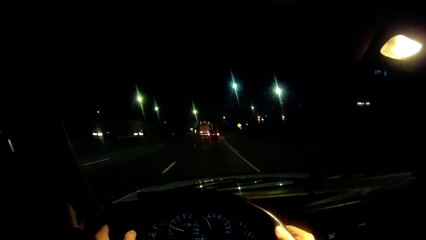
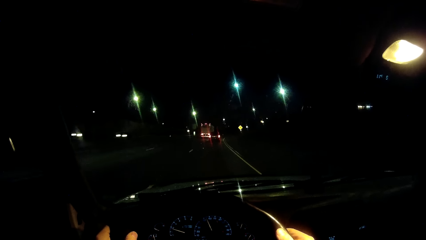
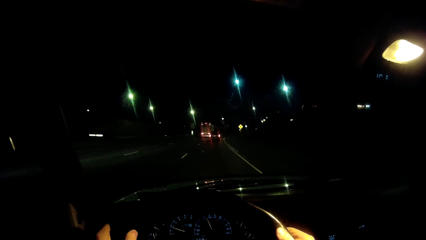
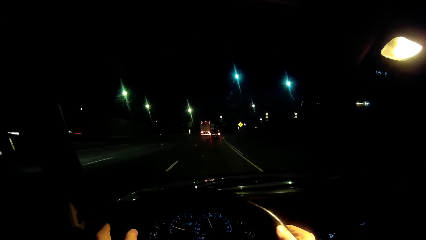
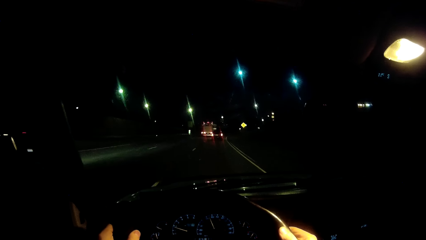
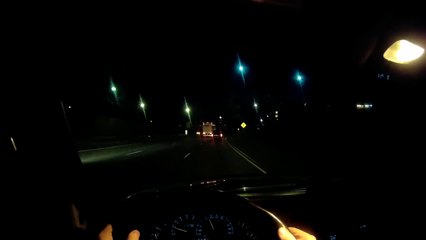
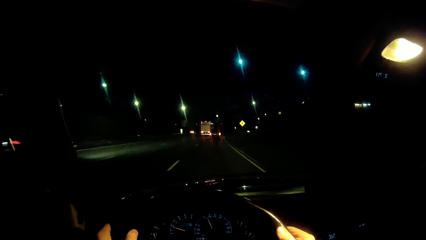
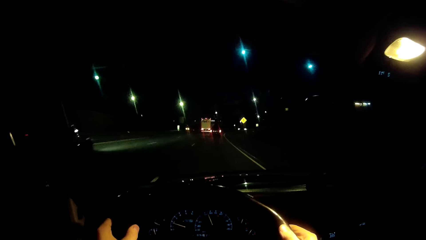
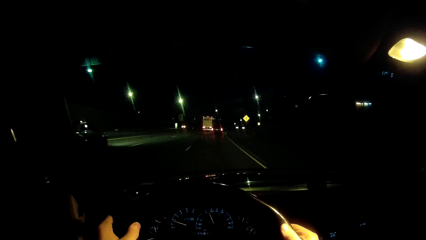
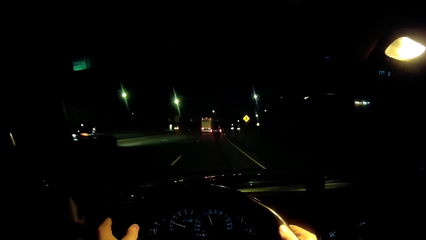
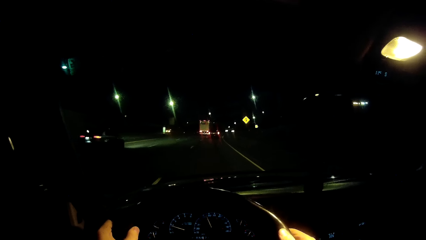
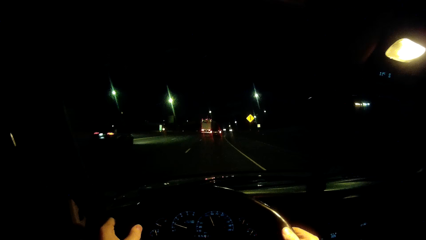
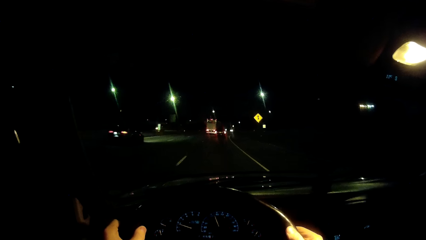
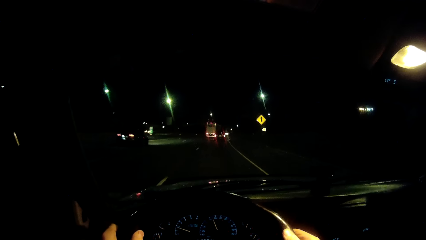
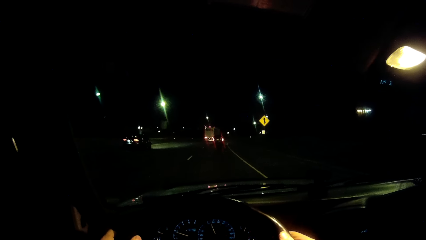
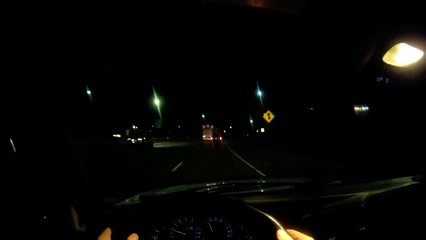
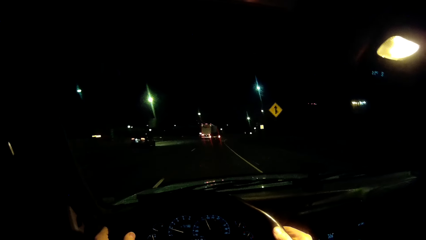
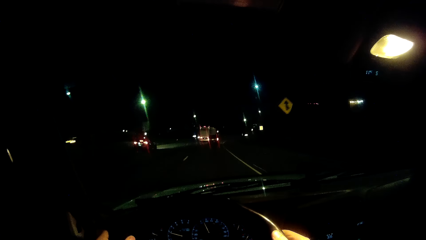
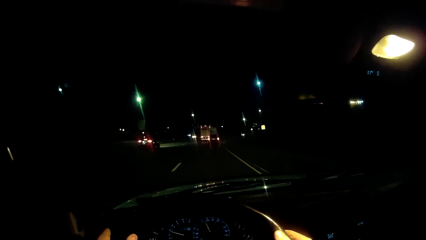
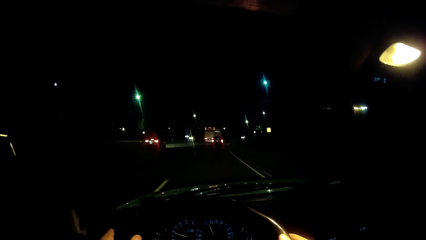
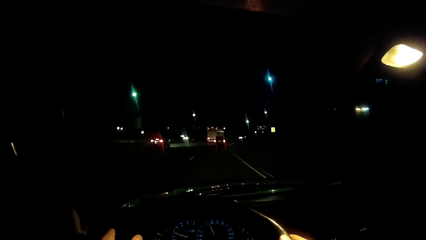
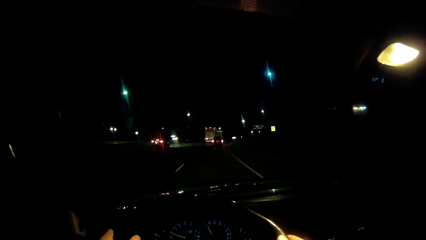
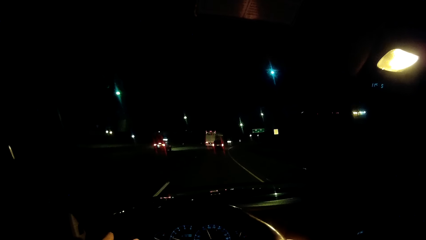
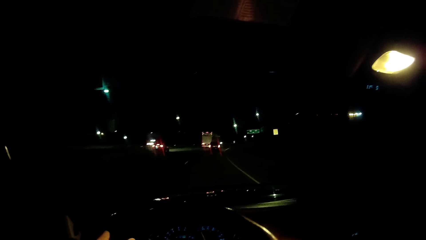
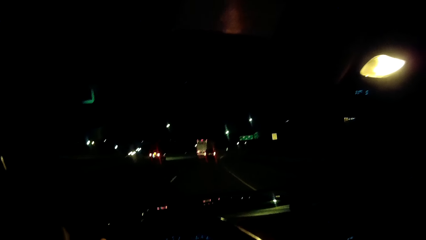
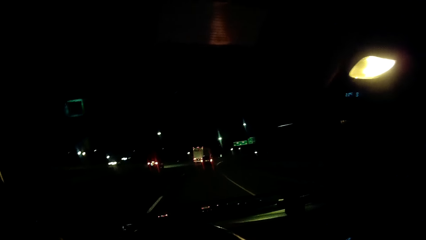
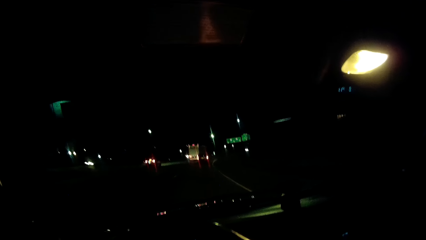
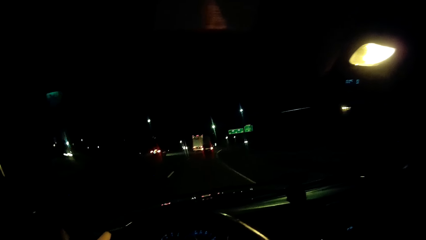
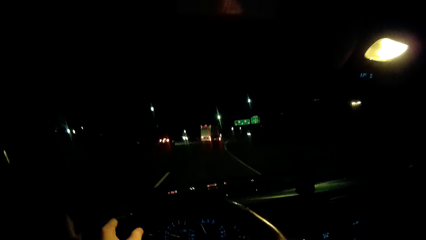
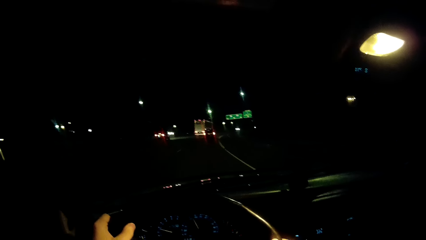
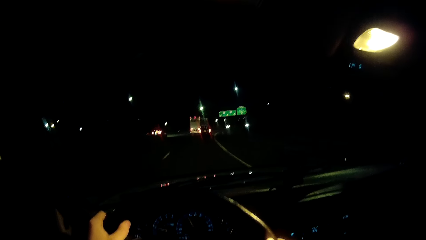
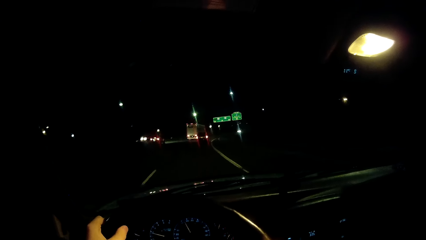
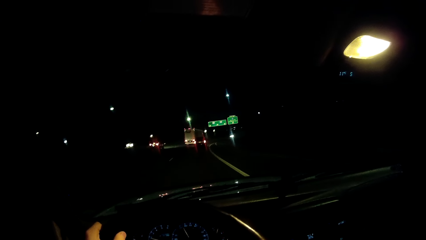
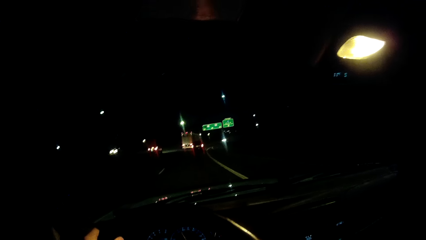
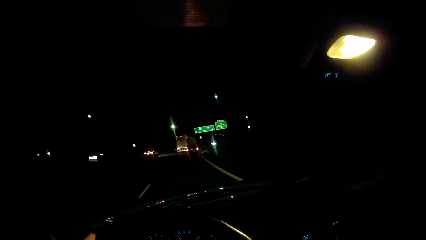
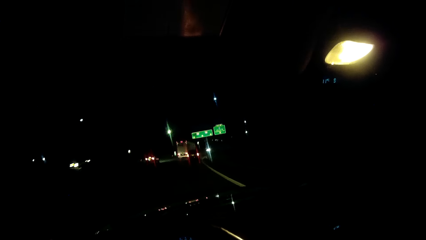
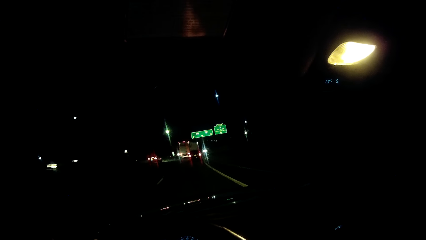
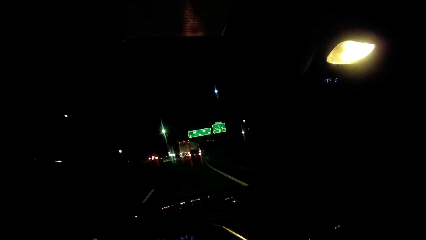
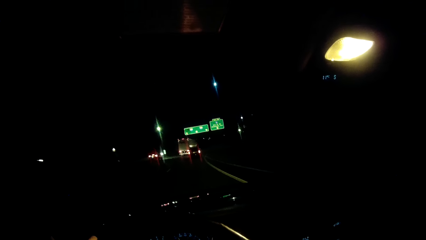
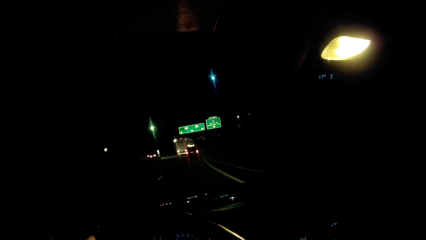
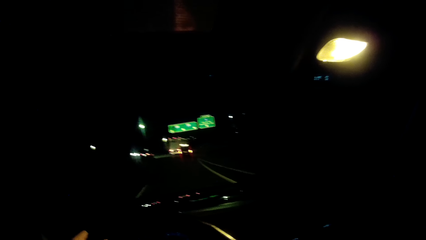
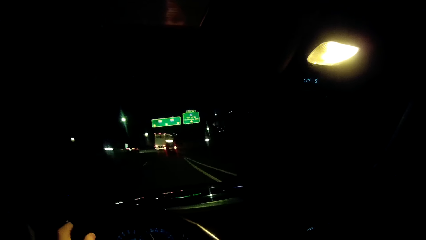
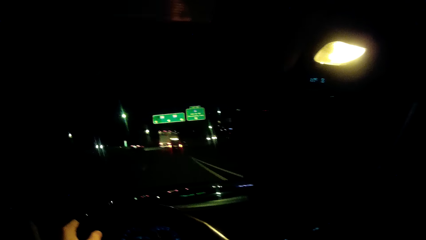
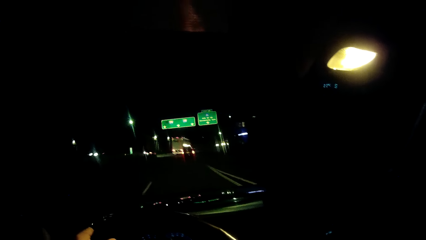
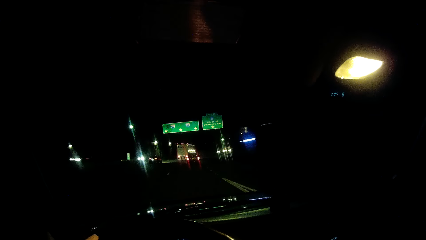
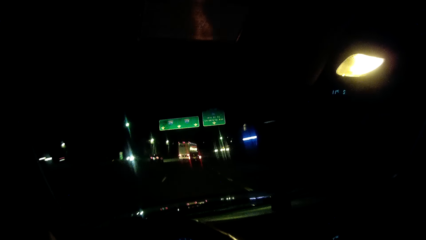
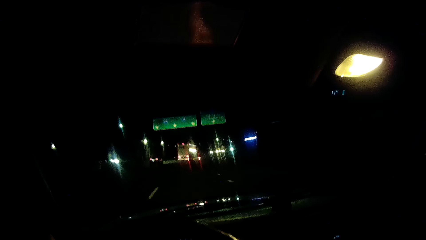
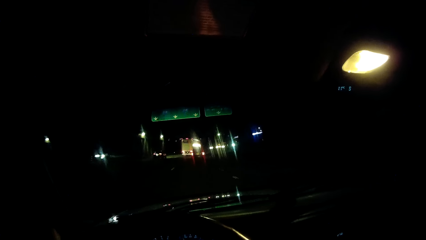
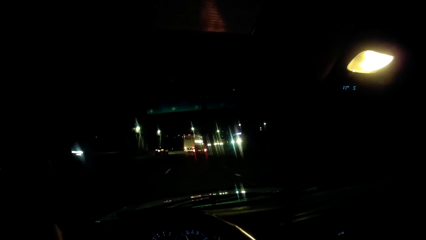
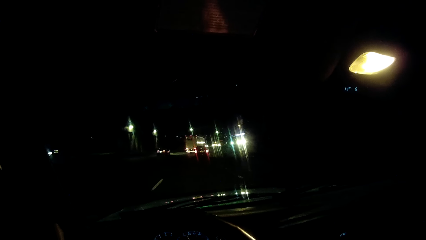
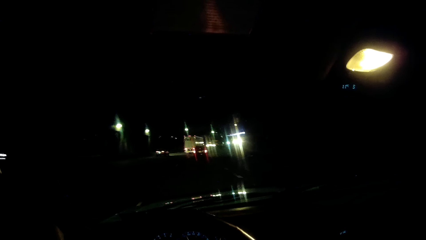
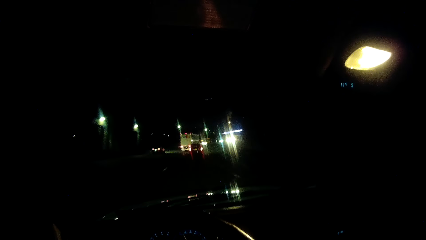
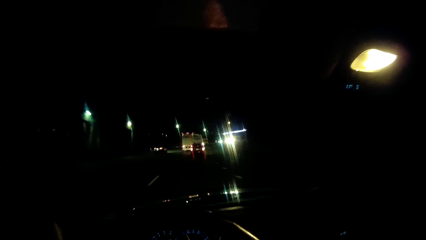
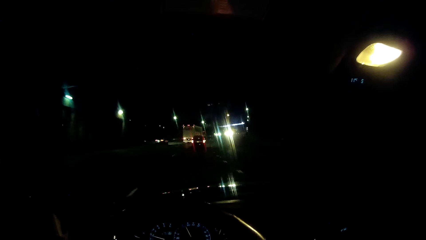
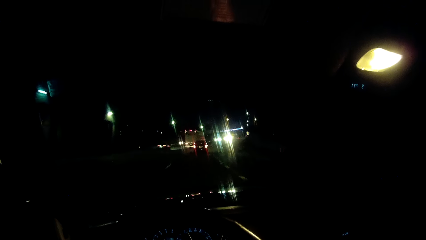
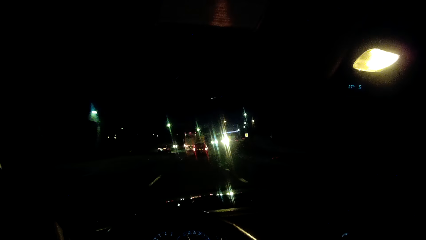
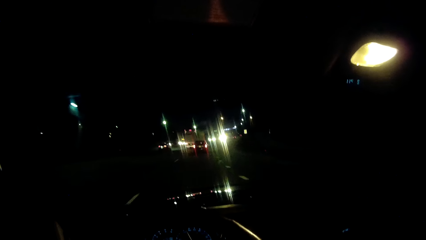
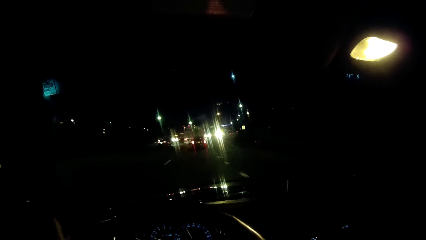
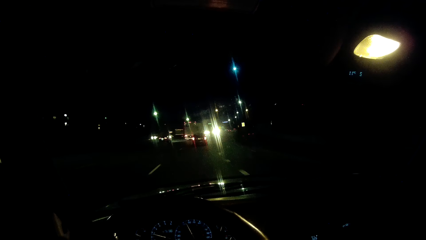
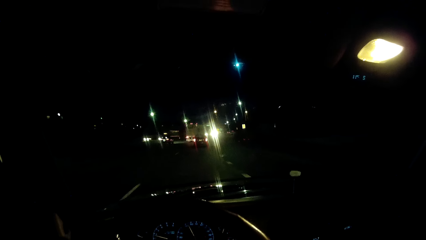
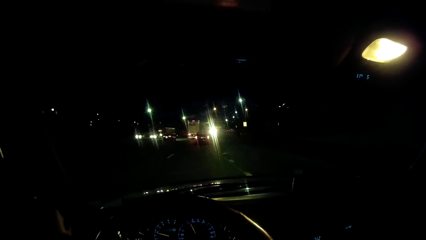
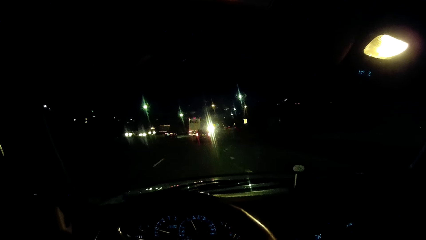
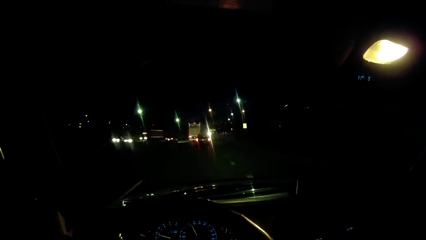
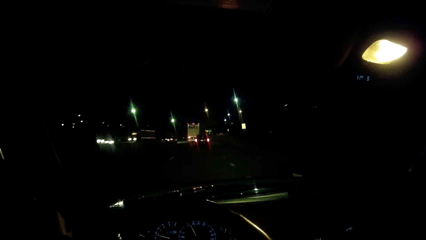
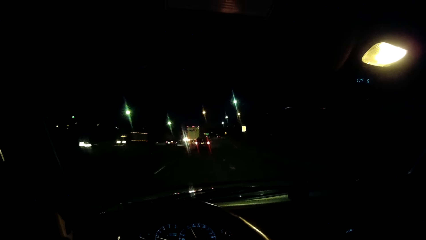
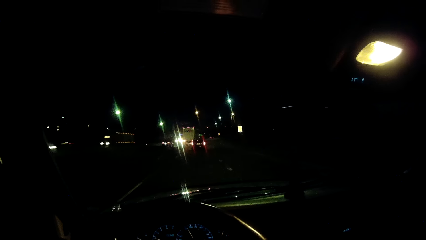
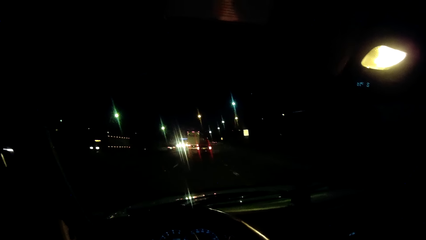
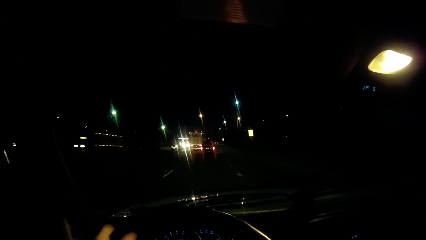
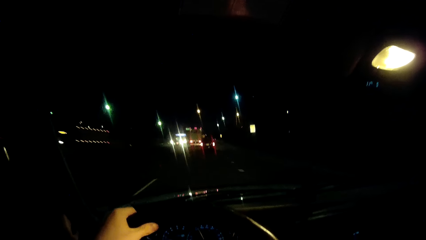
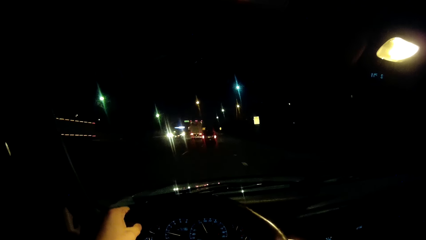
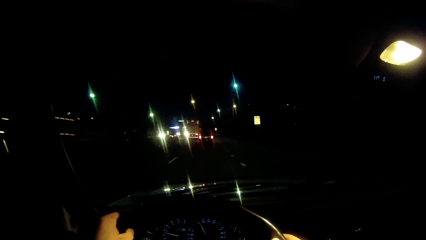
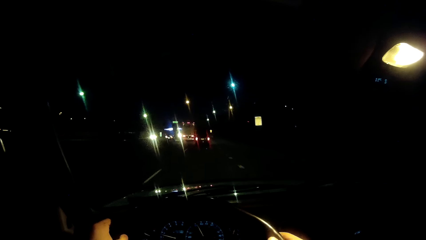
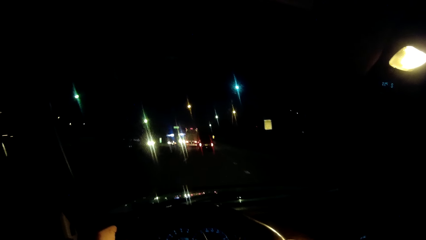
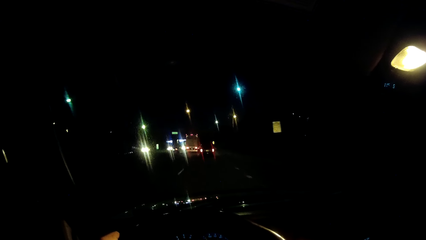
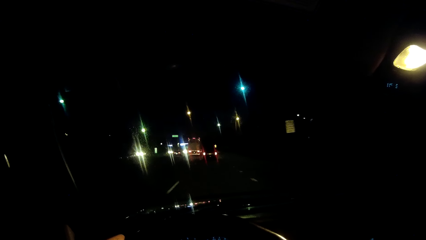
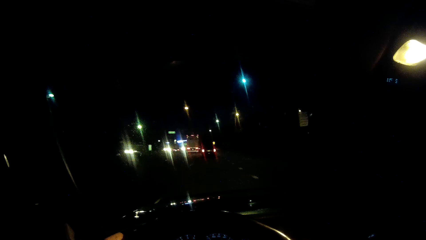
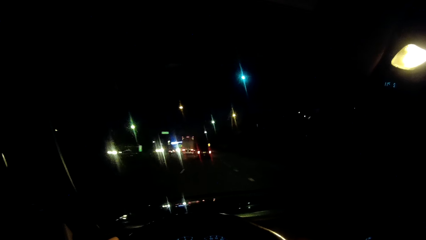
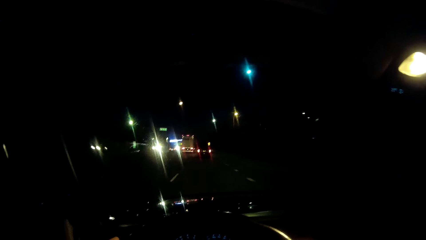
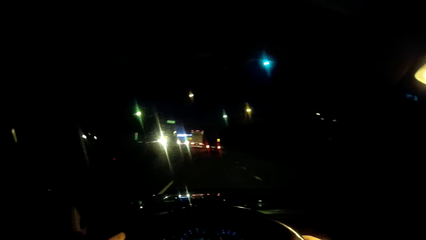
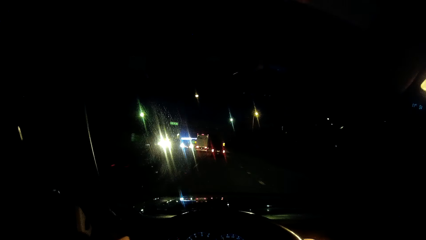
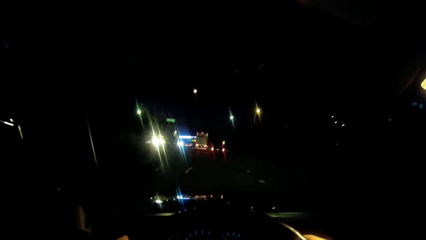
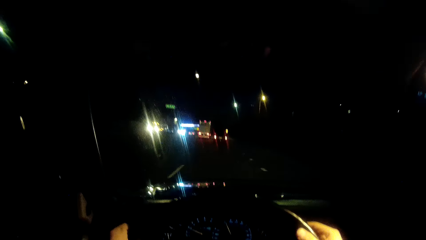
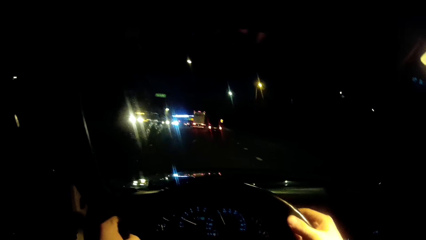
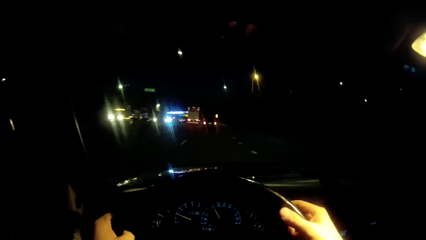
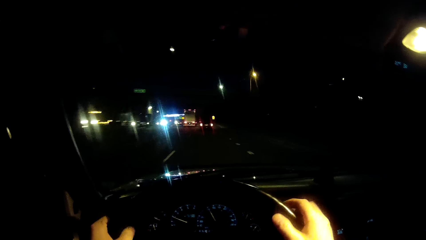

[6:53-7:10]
The camera wearer drives past another car.
